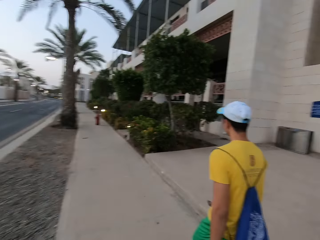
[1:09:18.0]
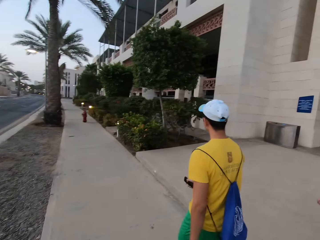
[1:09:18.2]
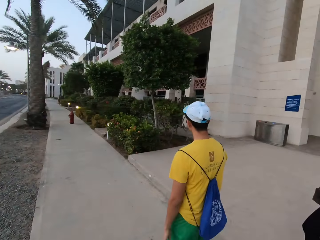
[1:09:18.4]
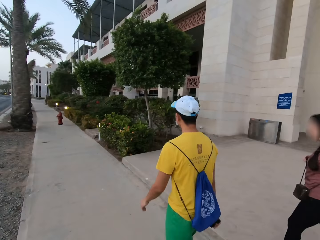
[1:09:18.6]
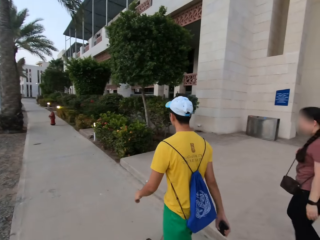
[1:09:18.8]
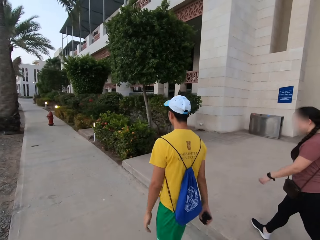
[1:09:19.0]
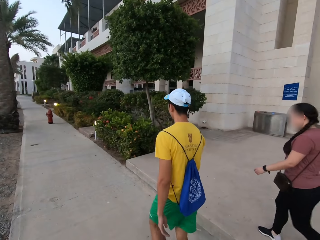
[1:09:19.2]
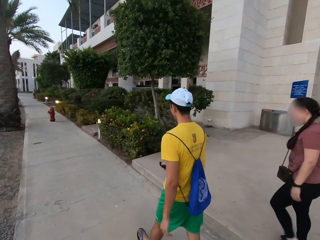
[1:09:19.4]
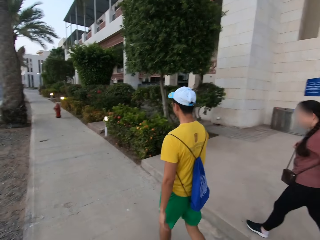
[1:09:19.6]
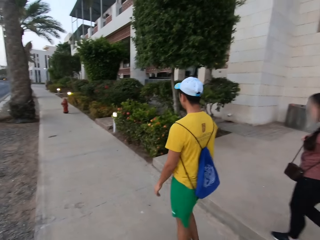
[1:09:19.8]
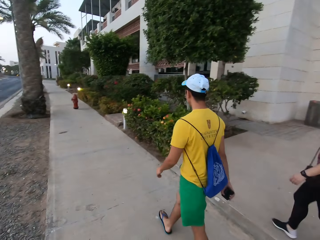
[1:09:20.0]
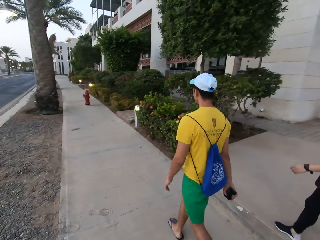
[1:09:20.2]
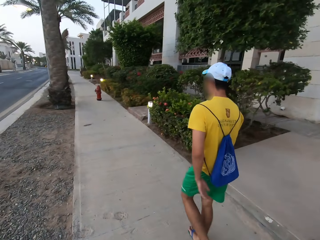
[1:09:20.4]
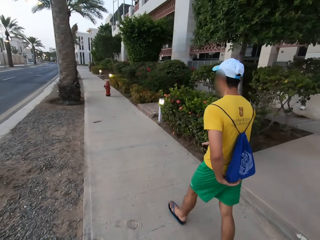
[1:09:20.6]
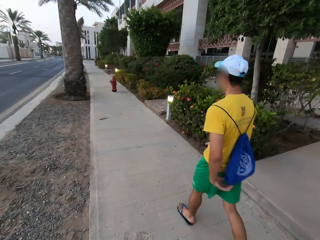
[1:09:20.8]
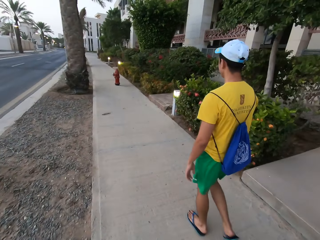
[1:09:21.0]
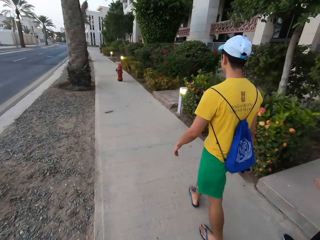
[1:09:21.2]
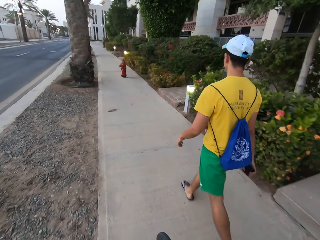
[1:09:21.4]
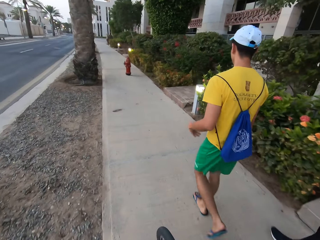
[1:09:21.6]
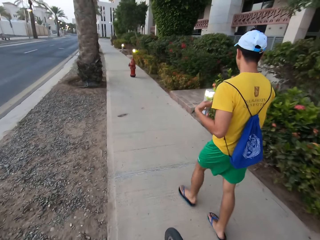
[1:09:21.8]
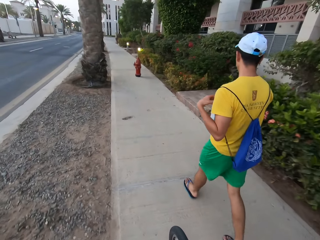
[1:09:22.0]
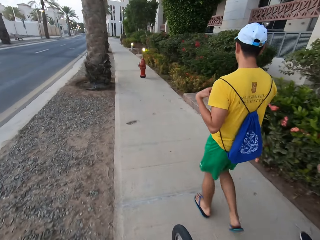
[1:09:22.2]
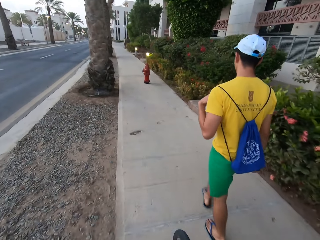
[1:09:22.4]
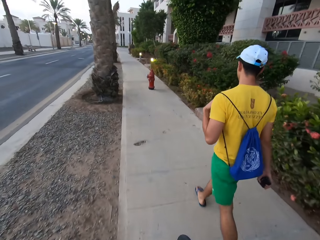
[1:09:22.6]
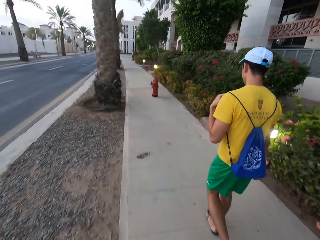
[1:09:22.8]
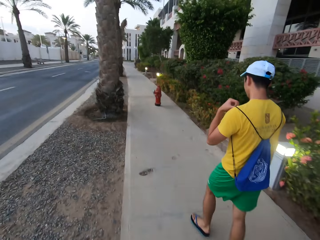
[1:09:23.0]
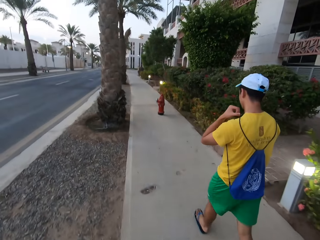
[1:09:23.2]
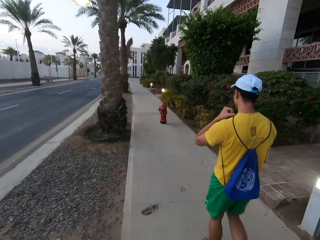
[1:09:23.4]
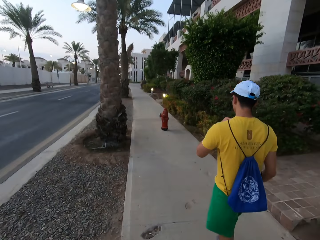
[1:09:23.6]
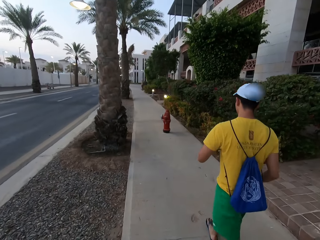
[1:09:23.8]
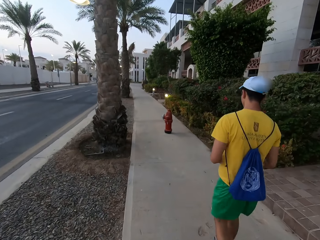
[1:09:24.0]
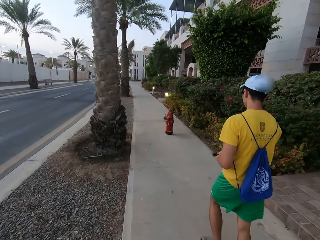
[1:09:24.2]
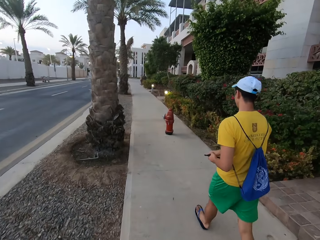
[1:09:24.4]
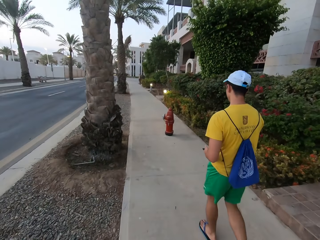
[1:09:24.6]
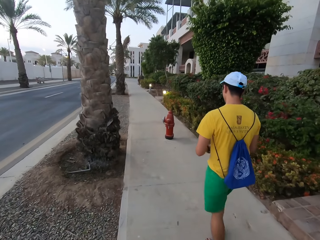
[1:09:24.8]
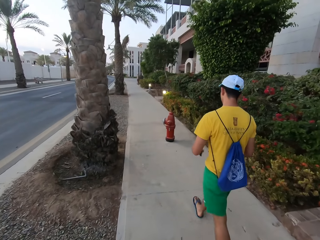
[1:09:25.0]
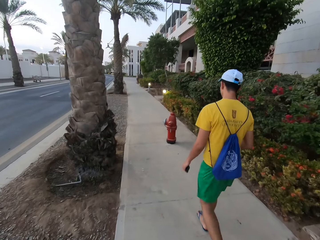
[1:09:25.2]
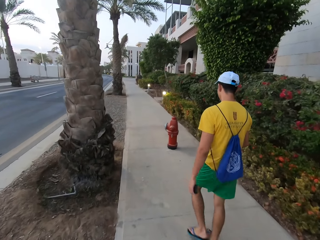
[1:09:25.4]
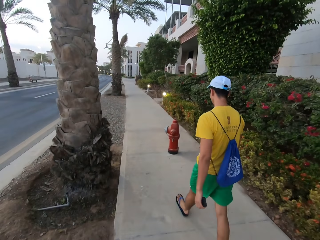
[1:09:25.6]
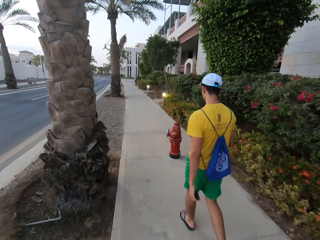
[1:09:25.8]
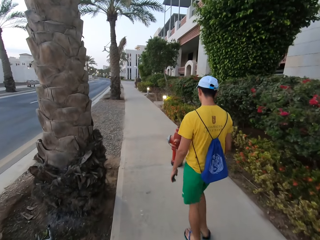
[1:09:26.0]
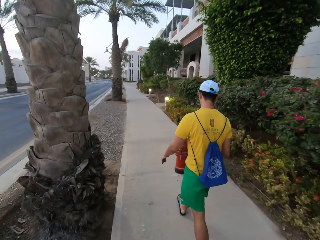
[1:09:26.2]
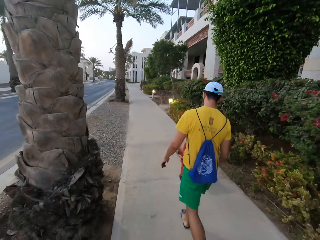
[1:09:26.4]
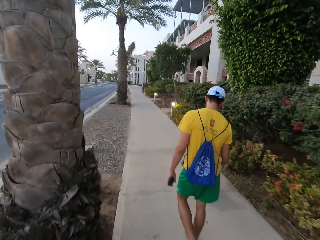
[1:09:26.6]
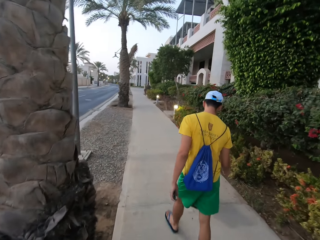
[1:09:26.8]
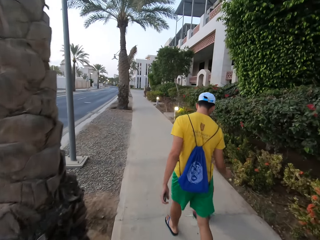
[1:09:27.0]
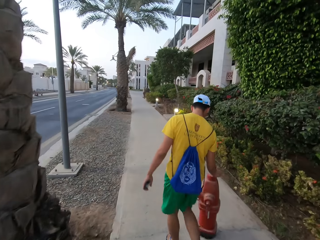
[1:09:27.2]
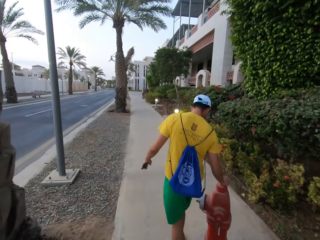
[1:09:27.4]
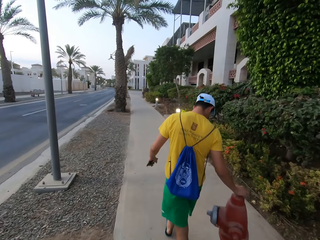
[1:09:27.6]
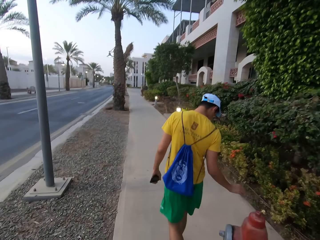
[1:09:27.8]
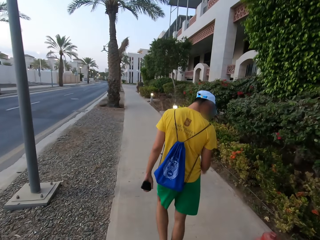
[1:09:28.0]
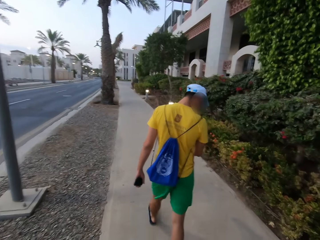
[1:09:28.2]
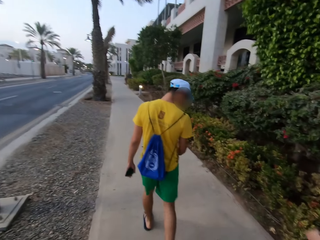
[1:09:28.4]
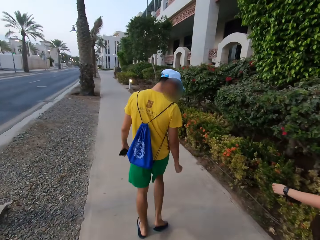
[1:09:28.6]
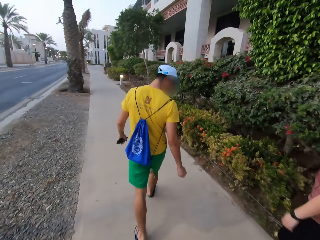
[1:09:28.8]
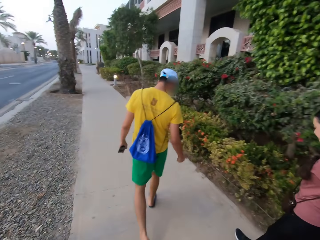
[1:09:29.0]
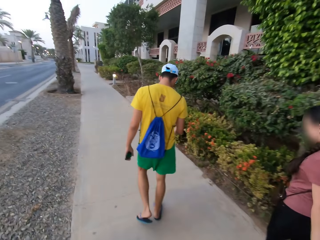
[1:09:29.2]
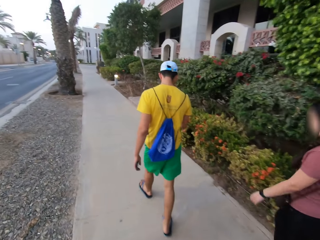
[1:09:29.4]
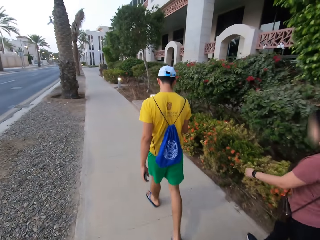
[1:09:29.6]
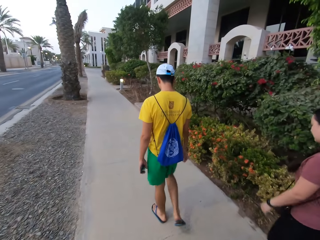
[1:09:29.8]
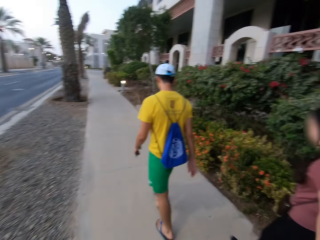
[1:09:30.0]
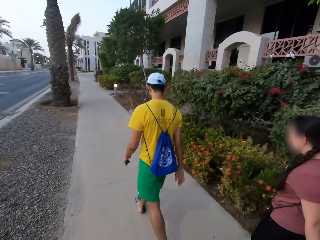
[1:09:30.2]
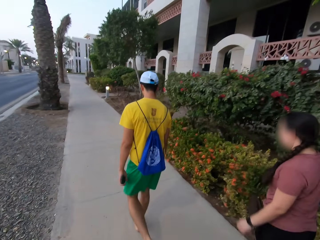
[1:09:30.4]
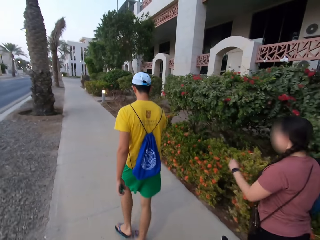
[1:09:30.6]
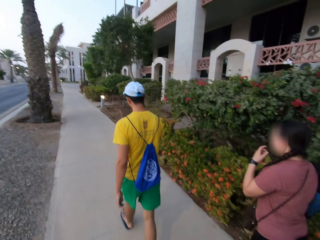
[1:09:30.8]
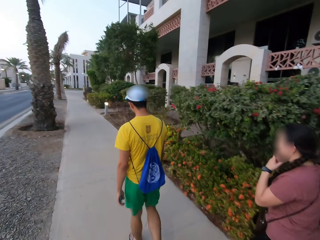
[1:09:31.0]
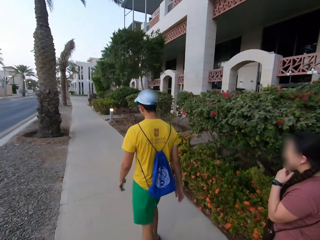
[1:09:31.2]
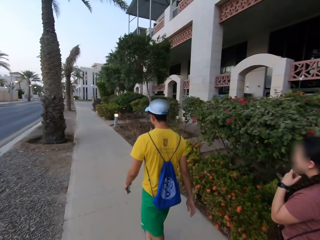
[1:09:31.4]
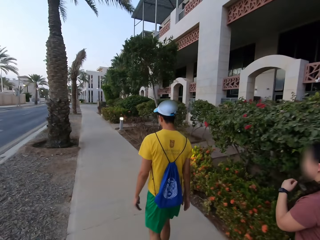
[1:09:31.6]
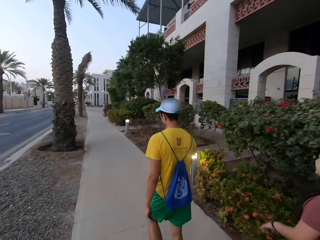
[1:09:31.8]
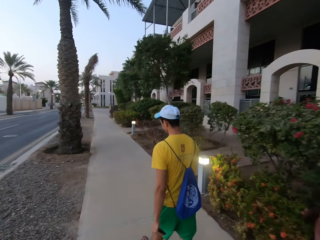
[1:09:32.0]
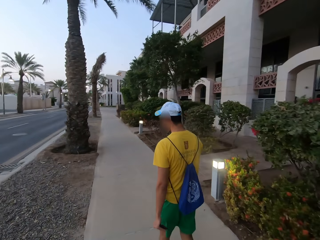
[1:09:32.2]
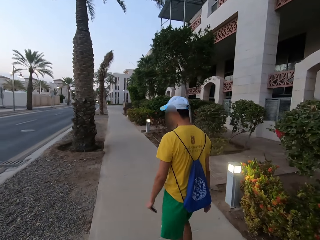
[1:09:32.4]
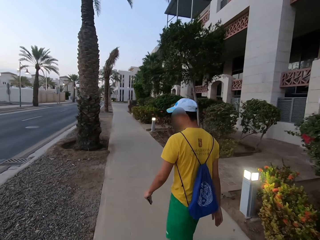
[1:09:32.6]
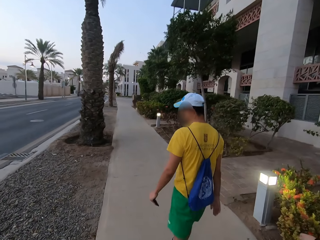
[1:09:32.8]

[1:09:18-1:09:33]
Someone tapes something.

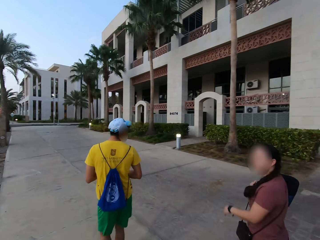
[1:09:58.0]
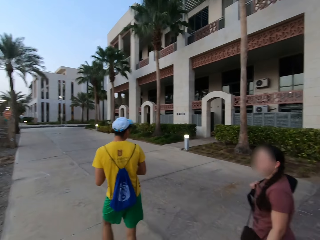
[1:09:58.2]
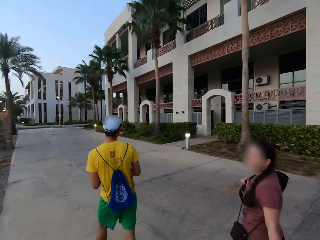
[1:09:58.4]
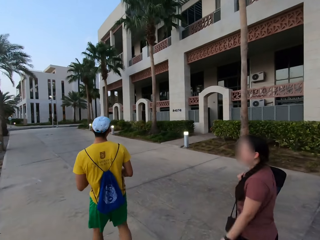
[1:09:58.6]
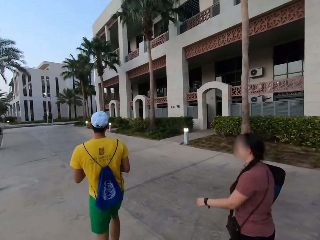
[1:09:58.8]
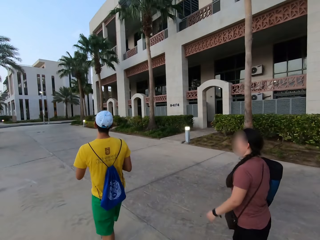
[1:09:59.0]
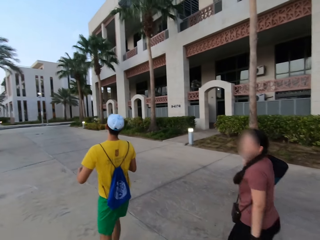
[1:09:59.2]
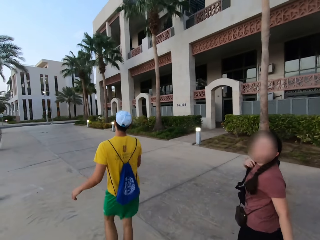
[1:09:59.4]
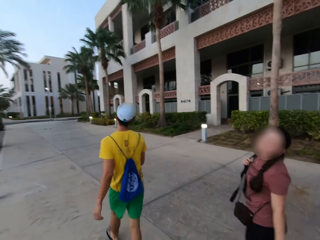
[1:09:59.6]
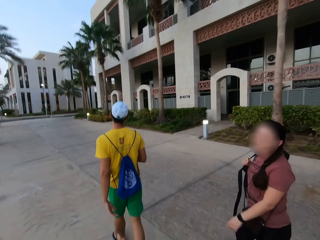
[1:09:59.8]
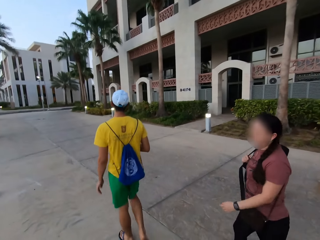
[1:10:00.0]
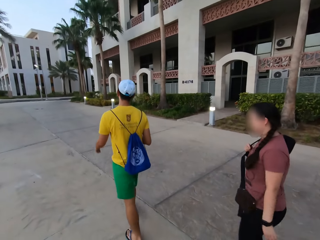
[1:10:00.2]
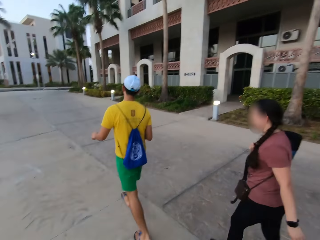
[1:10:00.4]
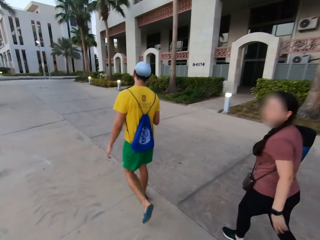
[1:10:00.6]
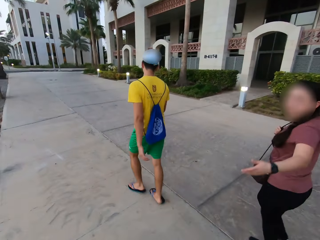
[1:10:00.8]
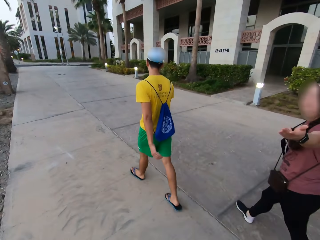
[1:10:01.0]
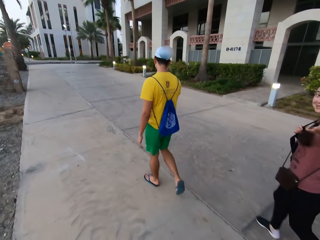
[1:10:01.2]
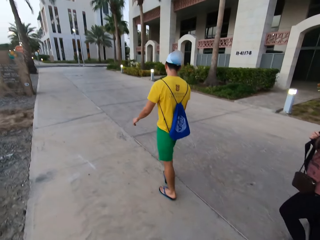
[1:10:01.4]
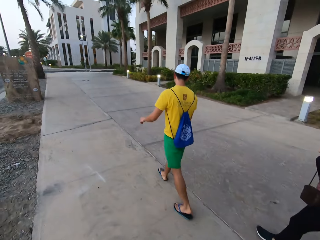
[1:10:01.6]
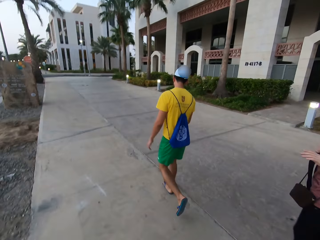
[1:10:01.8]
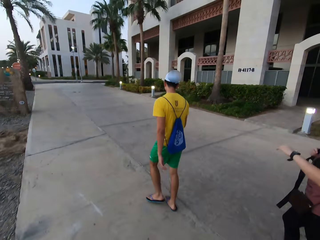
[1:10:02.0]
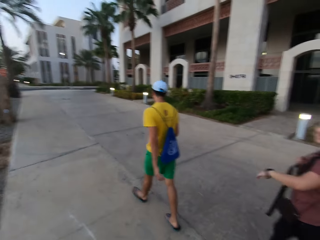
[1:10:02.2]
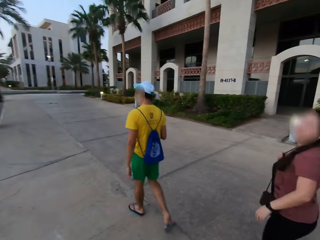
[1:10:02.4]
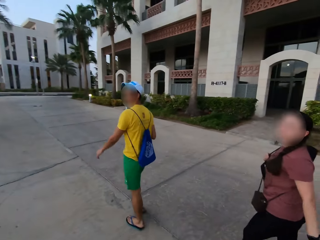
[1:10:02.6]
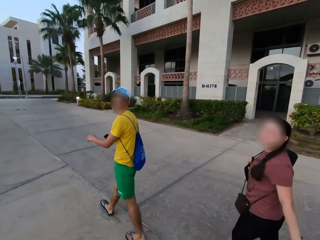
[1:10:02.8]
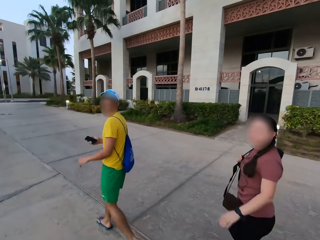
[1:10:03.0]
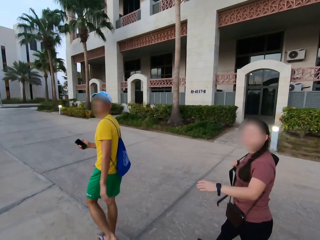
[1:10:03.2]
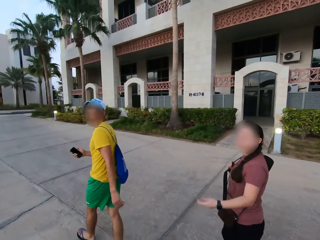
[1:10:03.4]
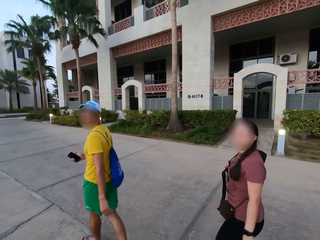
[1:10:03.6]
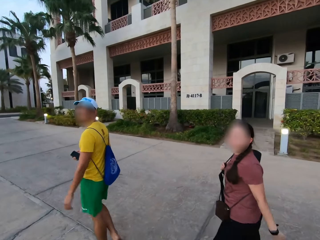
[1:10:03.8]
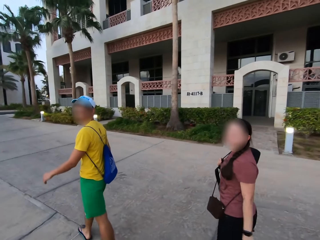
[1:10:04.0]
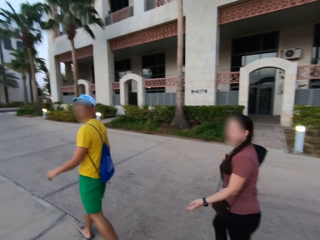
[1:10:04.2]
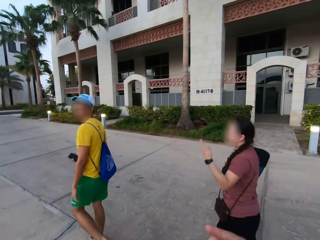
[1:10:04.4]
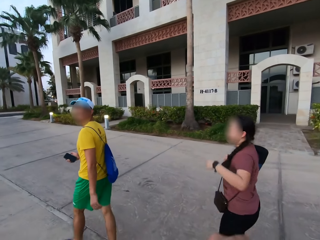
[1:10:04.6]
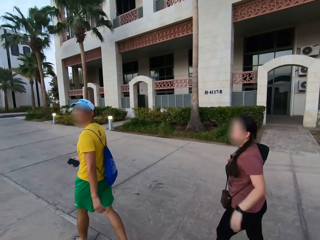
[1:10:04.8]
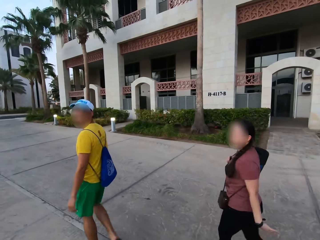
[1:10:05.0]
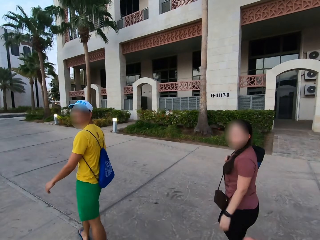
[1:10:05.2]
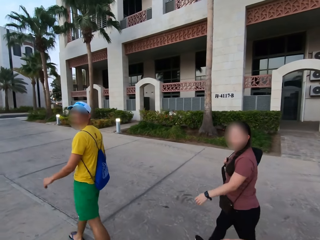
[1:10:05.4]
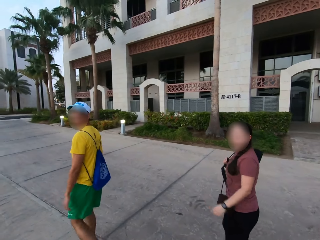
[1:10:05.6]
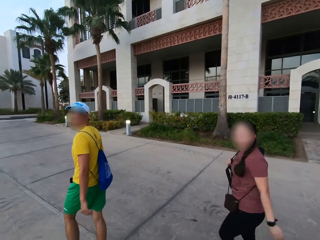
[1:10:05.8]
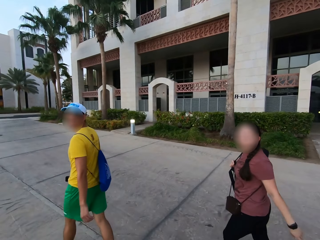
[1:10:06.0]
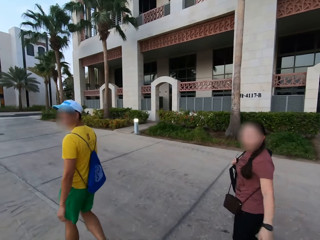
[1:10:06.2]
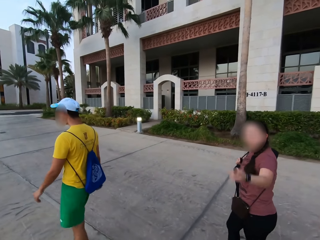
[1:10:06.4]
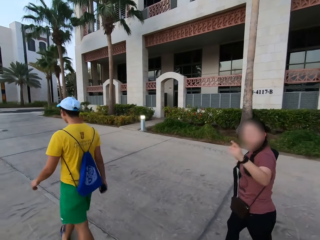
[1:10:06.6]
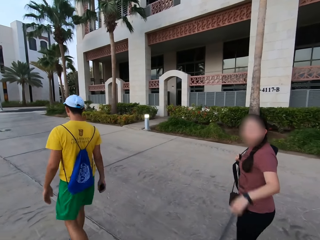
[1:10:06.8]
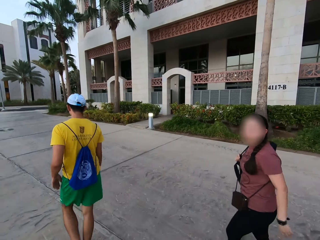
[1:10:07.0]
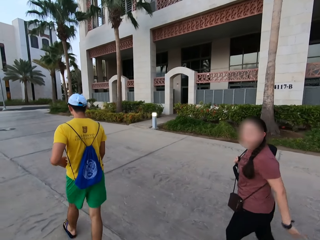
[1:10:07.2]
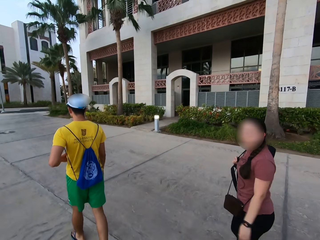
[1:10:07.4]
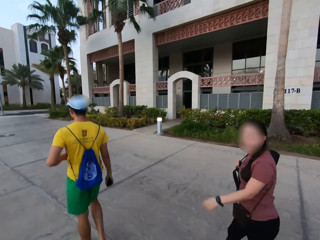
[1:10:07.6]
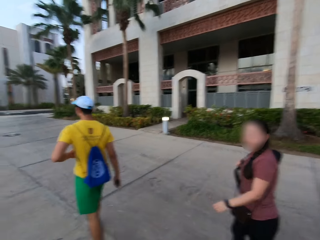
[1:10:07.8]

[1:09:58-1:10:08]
A woman talks with the camera wearer. The woman makes gestures to the camera wearer.
